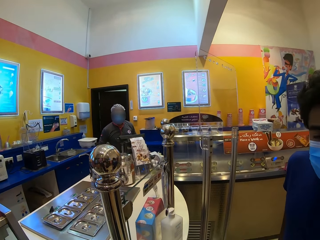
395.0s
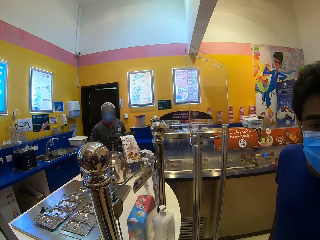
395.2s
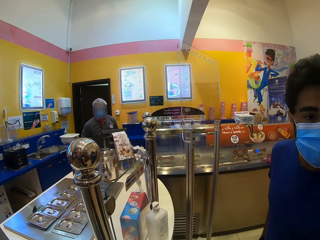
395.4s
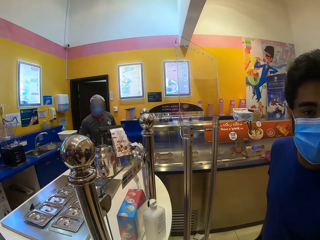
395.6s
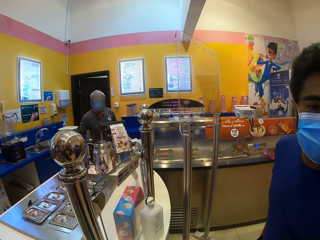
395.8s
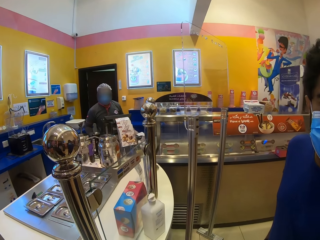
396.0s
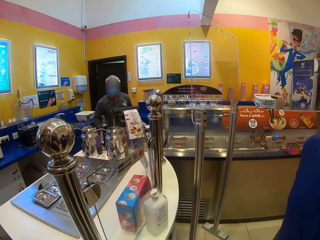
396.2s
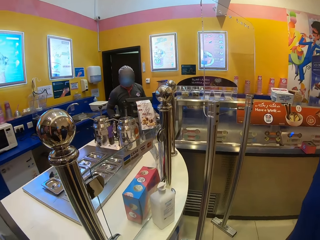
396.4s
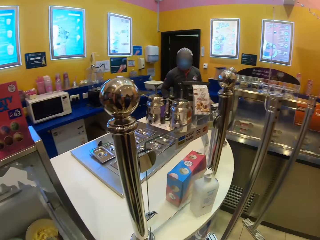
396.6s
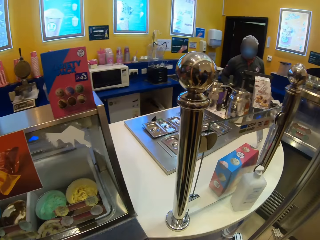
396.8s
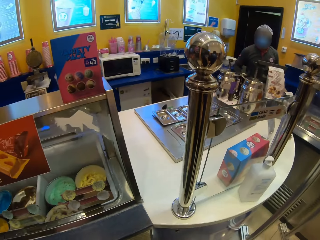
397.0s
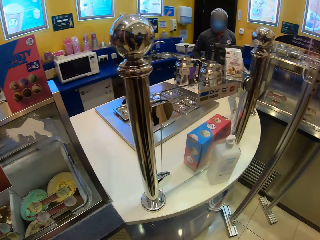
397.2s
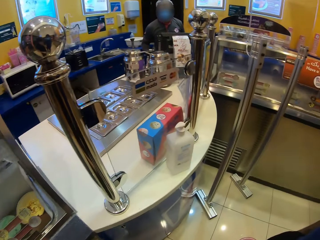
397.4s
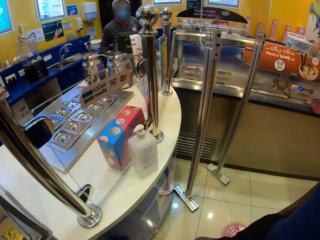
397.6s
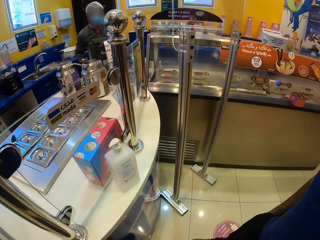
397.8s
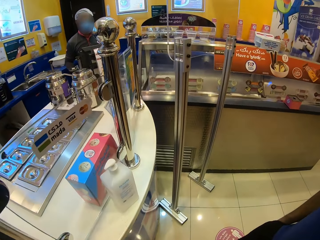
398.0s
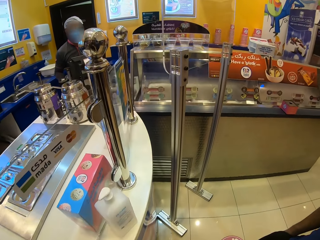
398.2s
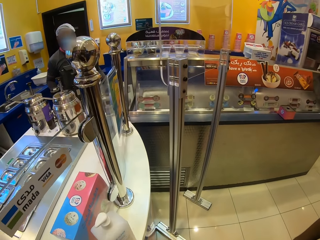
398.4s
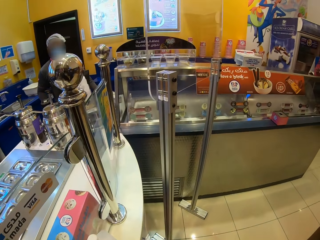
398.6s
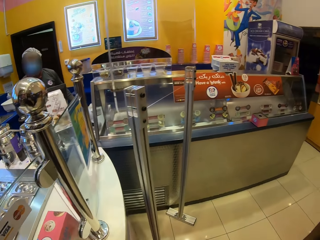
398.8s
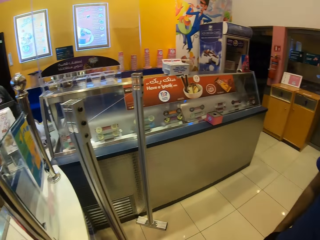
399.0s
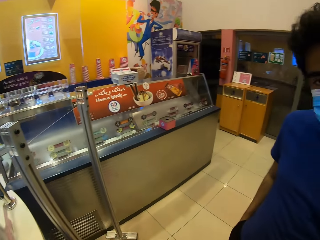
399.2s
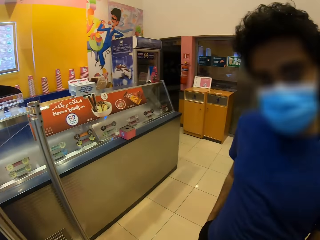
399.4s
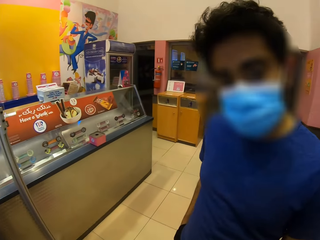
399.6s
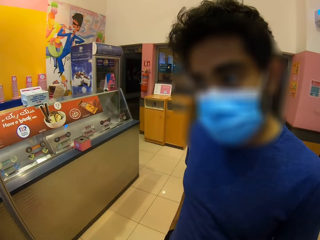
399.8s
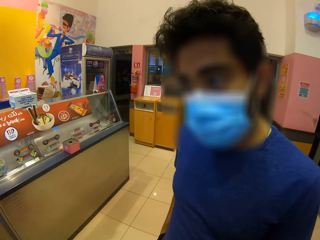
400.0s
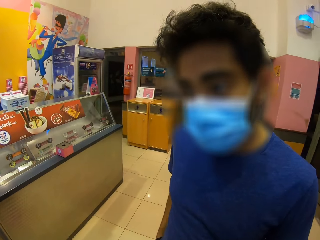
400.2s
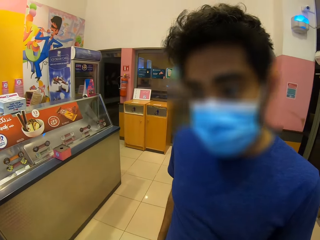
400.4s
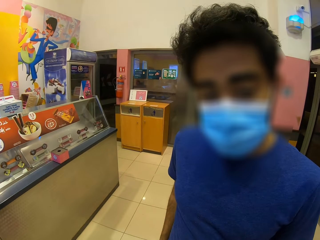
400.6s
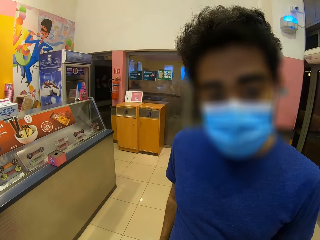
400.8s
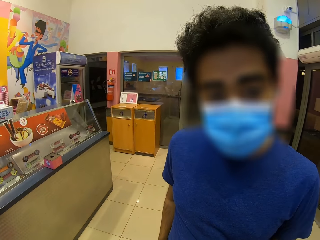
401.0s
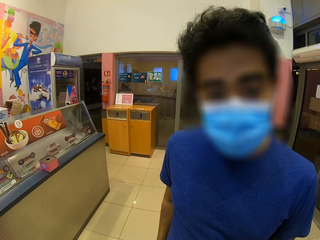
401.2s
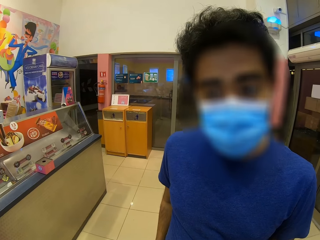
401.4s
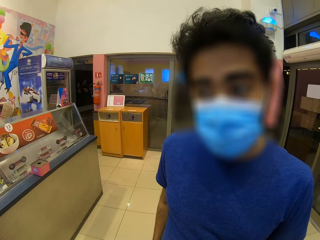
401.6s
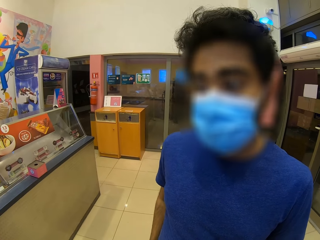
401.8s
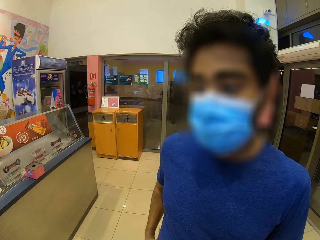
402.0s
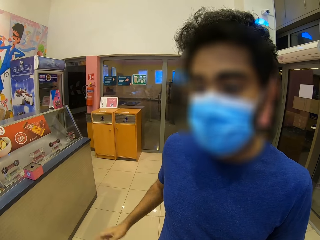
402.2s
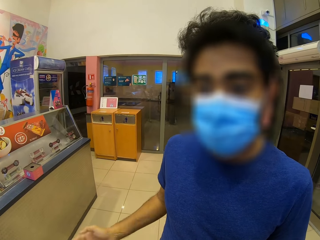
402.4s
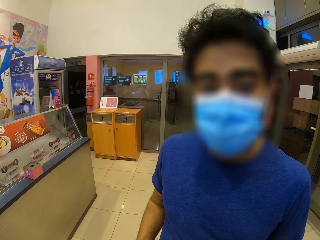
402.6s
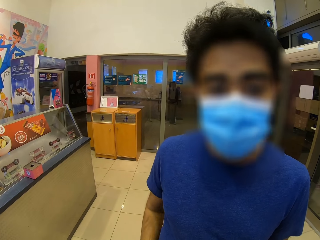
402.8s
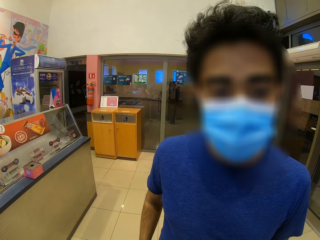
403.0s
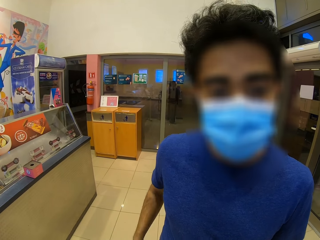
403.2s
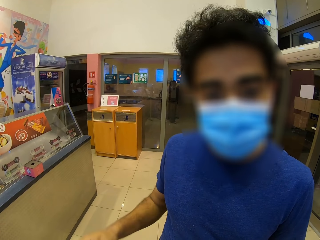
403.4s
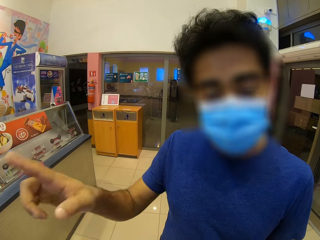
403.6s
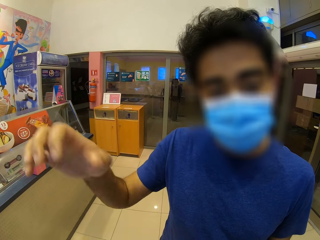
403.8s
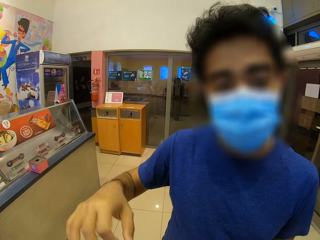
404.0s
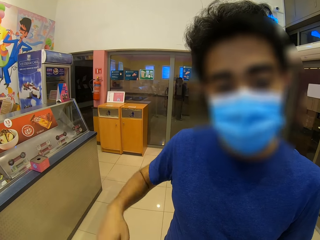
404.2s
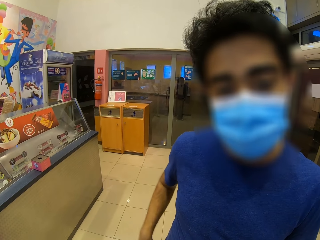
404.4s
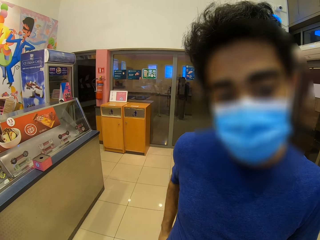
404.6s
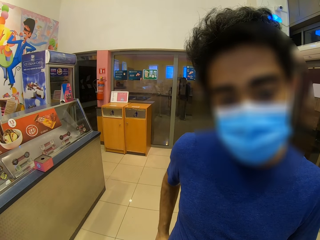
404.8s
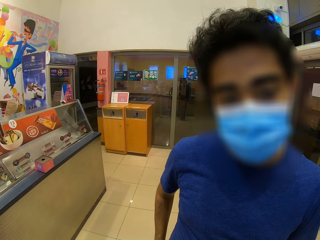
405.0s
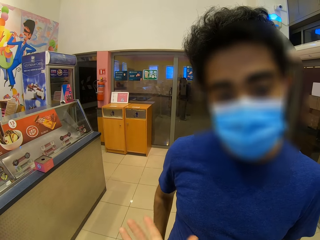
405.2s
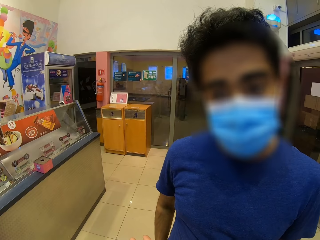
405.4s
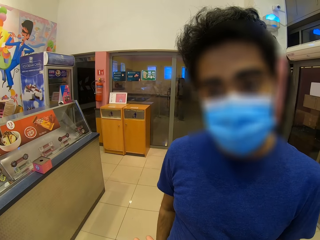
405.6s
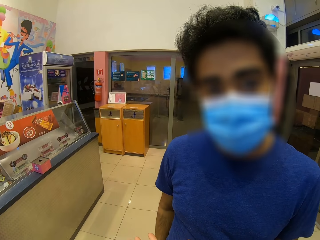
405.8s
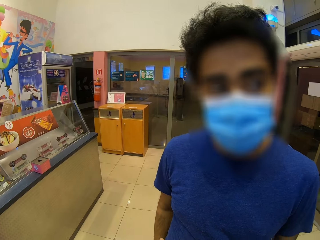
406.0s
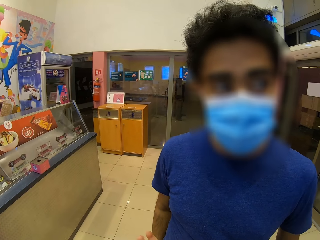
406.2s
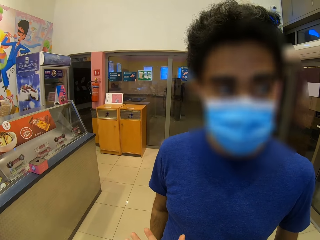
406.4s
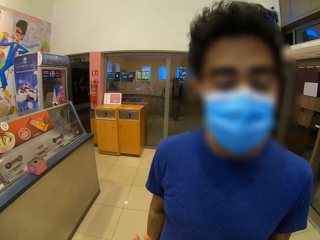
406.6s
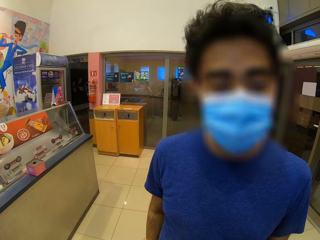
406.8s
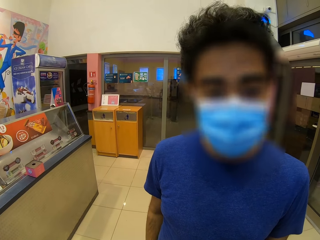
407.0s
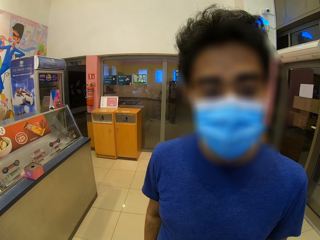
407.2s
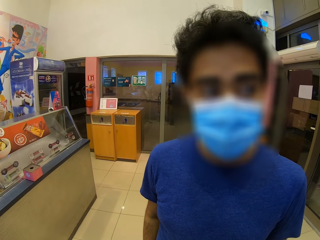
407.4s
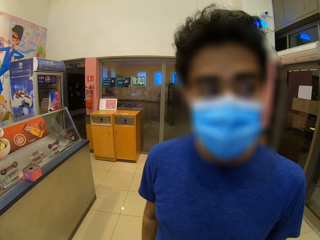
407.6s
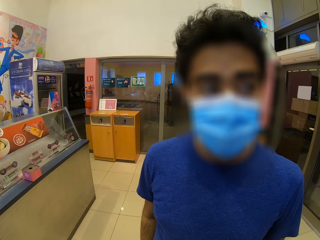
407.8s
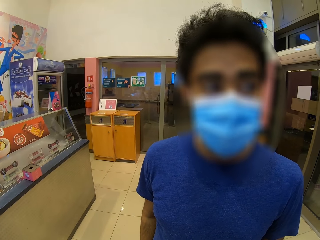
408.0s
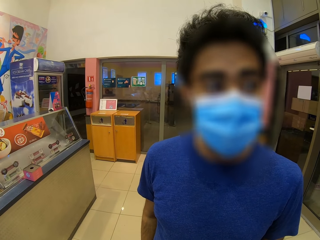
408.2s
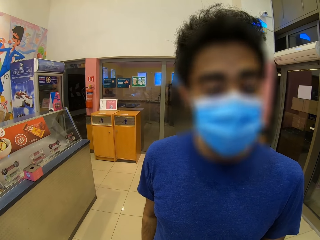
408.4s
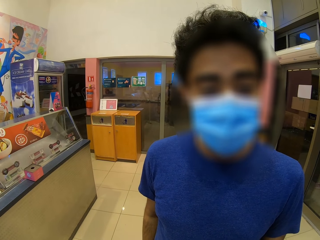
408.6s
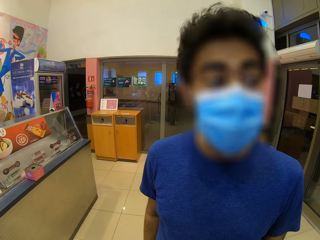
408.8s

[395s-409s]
The camera wearer interacts with a man. They look around. They look at the man. The man converses with the camera wearer. The man moves his hand. Another man nods his head.

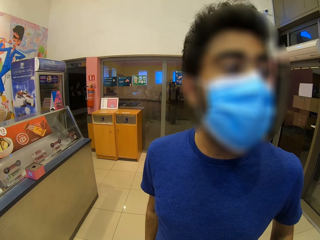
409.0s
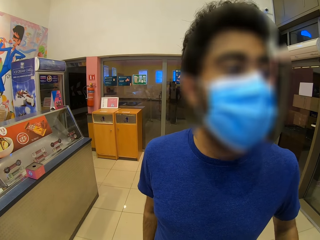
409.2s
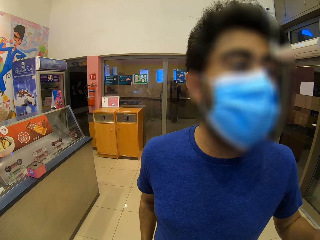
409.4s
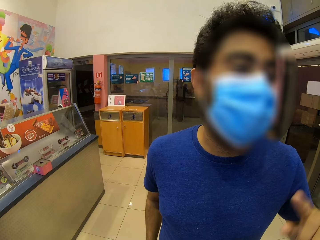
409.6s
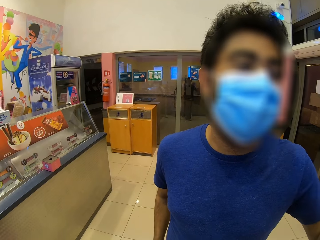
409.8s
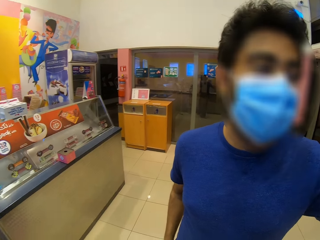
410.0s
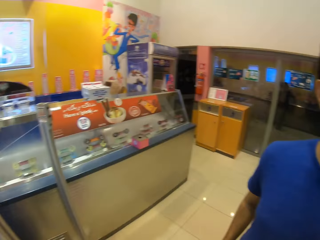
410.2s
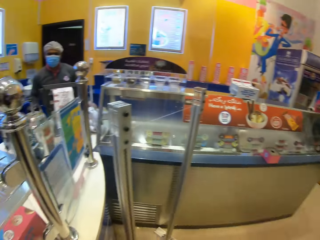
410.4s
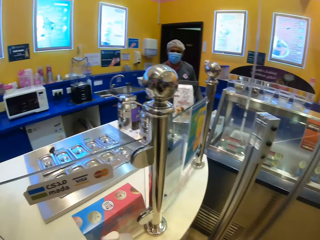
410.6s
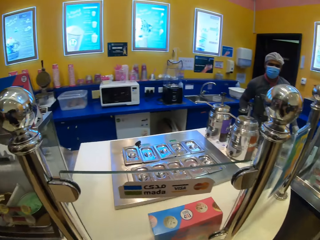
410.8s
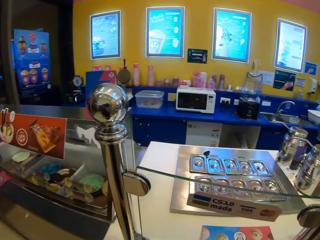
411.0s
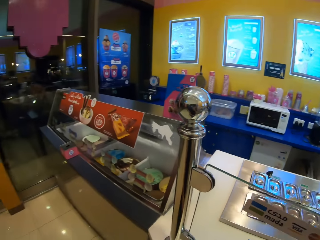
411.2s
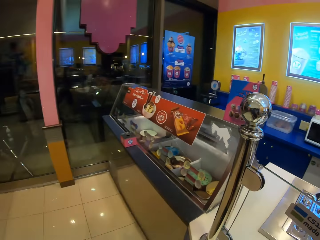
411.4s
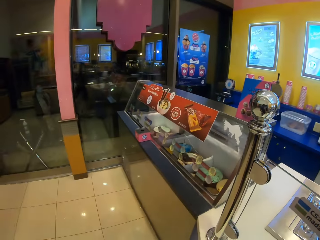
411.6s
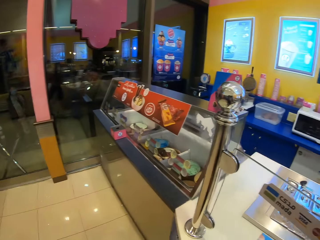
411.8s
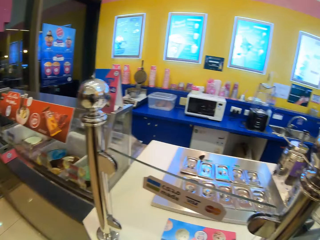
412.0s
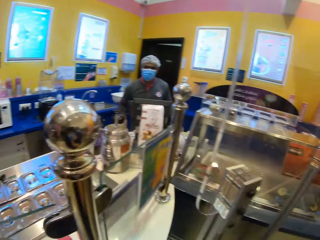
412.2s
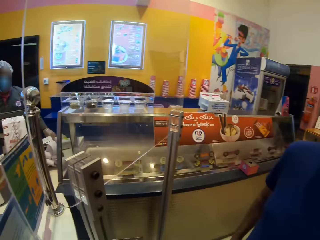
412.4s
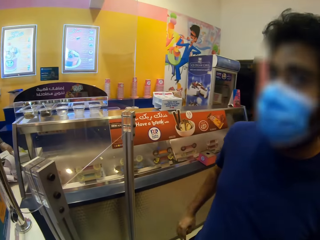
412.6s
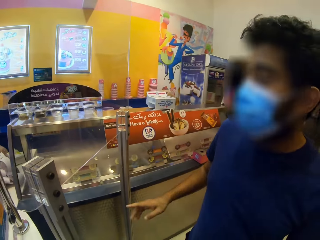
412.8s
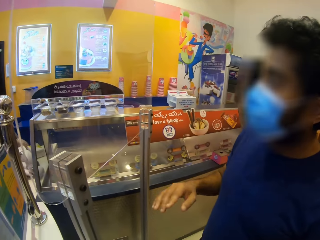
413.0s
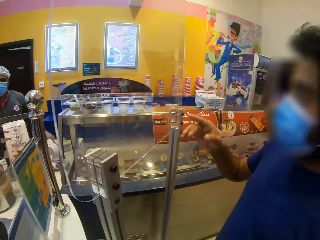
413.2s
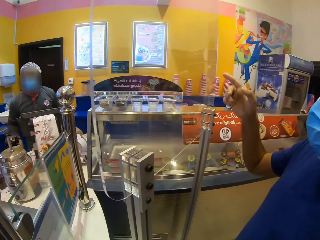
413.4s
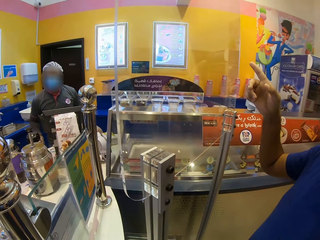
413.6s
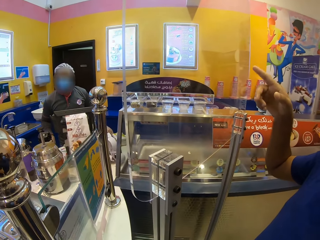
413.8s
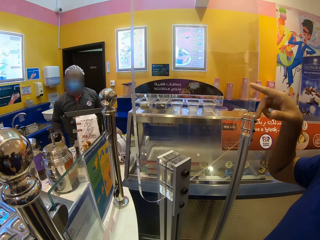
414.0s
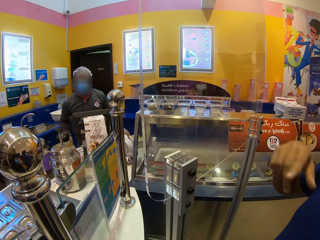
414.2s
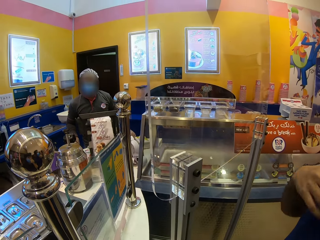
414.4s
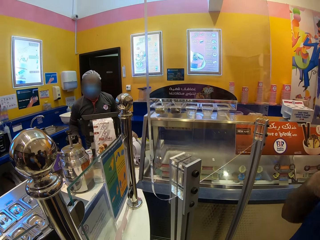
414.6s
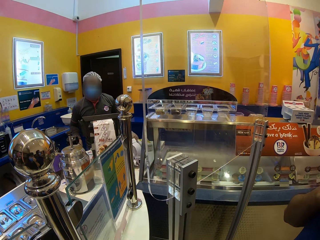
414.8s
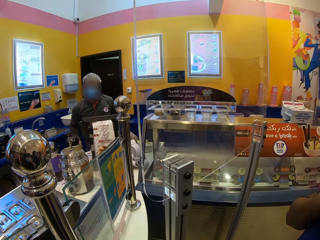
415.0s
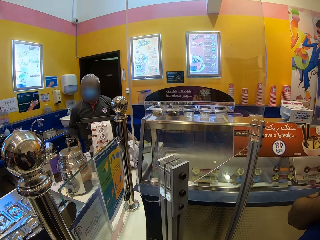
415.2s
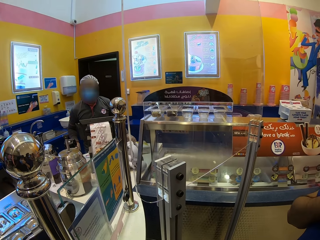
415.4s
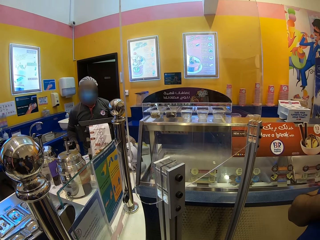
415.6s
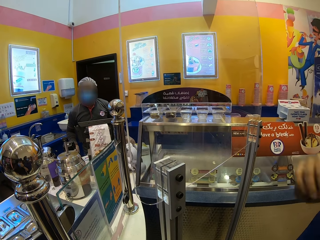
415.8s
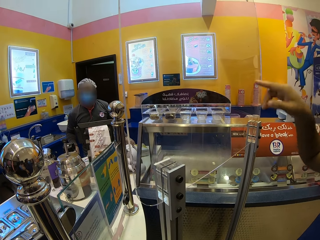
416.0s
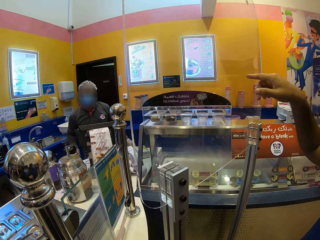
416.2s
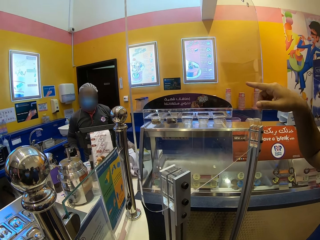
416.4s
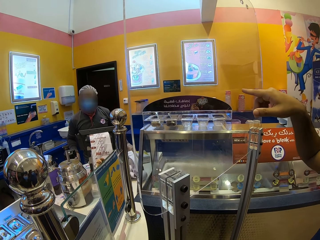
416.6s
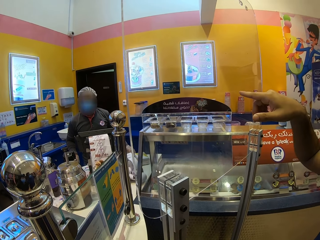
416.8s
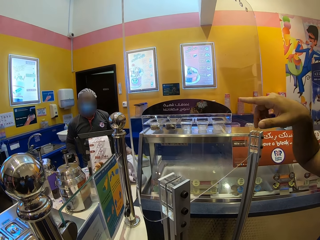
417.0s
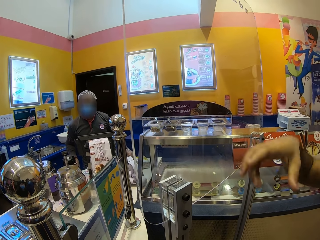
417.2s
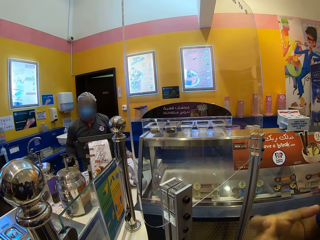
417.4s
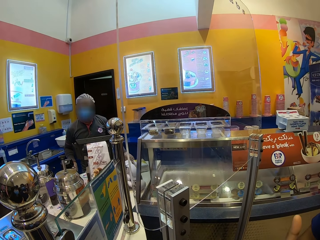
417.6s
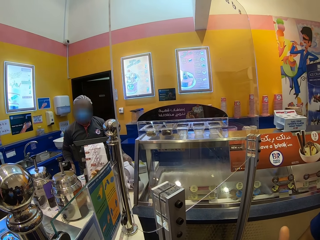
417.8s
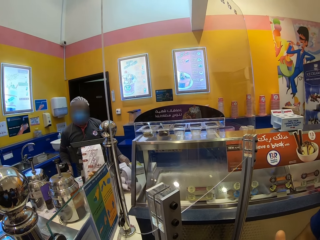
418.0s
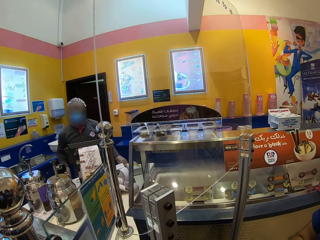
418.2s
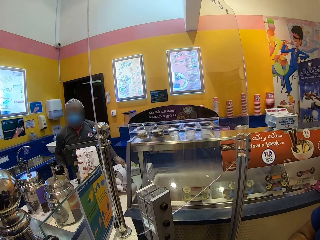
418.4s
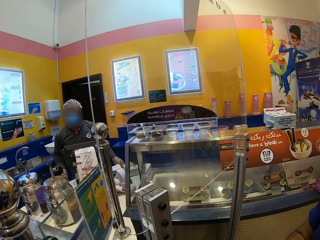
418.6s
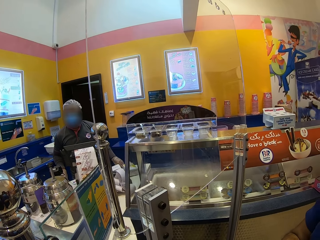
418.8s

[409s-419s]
A man talks with the camera wearer. The camera wearer looks around the ice cream store. They look at another man. The first man rotates a finger. The first man points a finger at the ice cream store.
